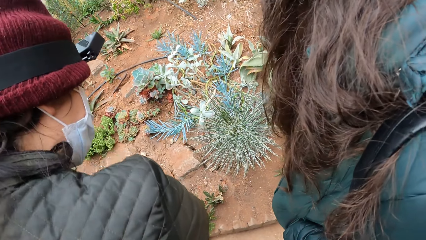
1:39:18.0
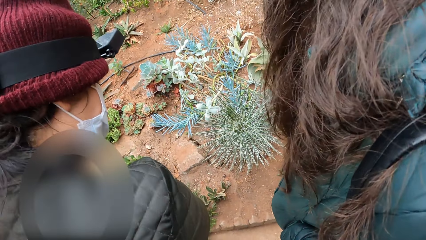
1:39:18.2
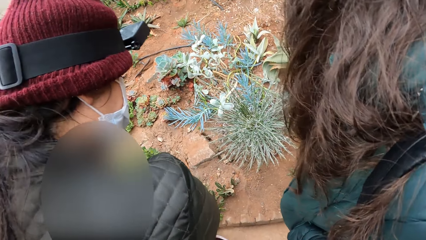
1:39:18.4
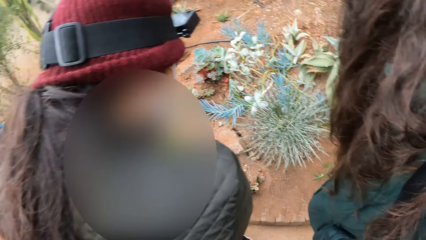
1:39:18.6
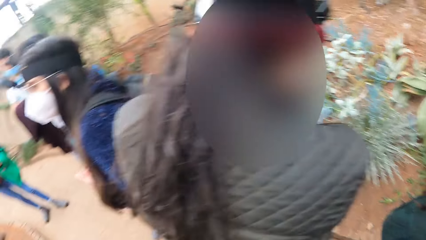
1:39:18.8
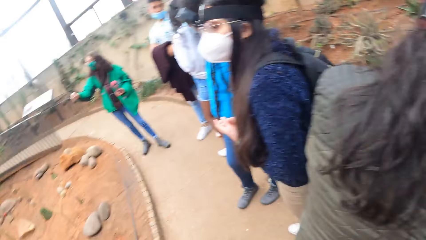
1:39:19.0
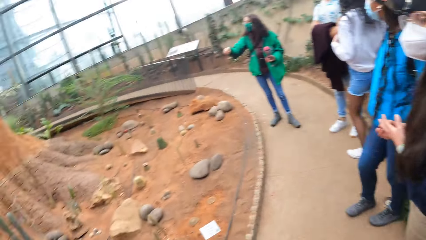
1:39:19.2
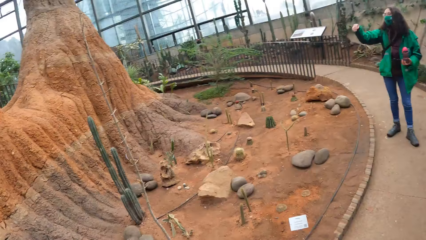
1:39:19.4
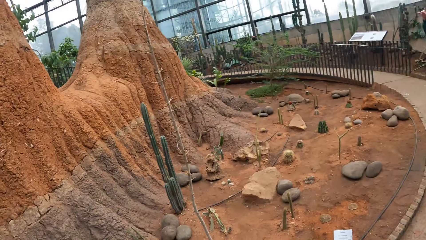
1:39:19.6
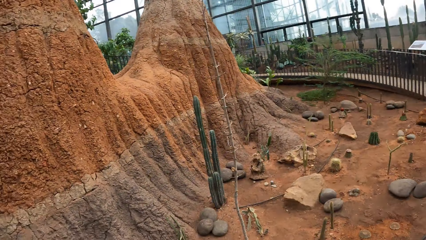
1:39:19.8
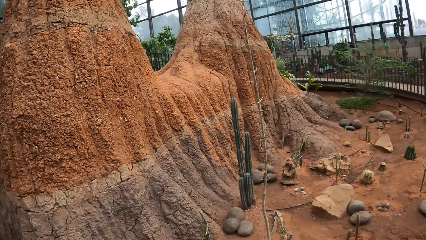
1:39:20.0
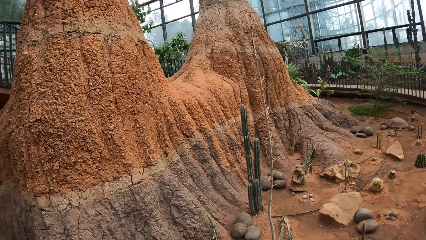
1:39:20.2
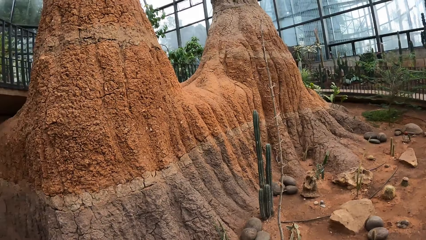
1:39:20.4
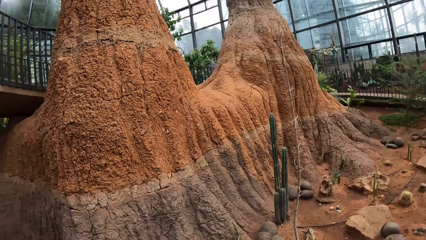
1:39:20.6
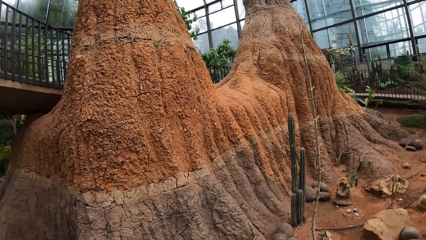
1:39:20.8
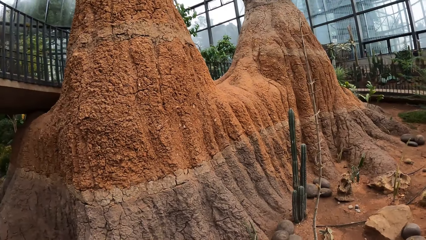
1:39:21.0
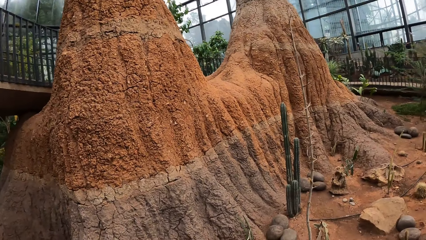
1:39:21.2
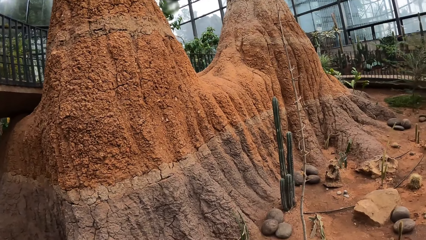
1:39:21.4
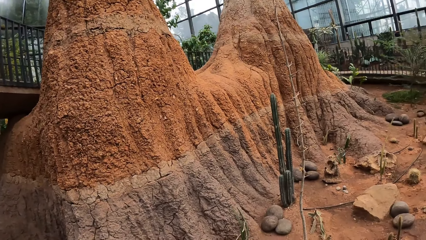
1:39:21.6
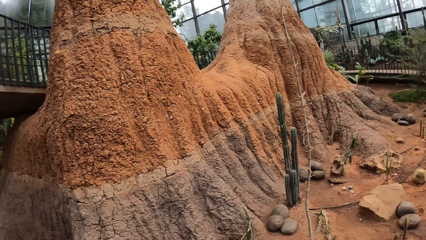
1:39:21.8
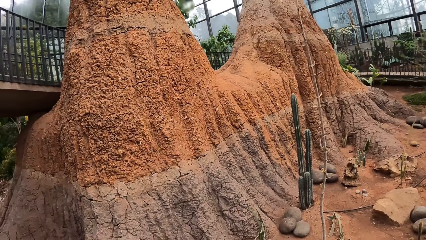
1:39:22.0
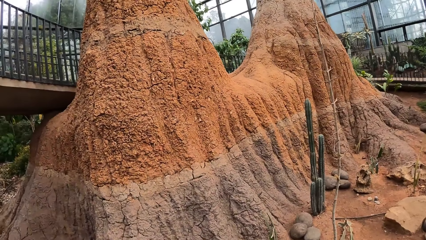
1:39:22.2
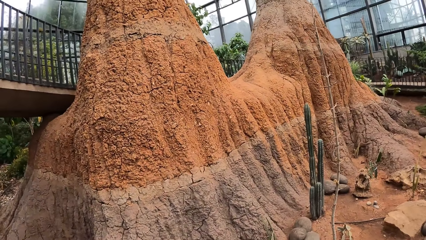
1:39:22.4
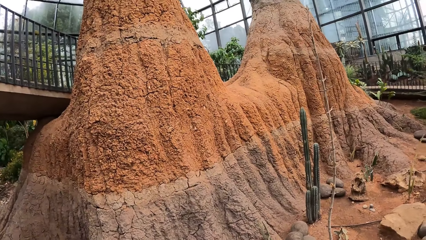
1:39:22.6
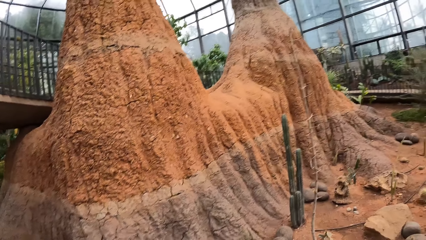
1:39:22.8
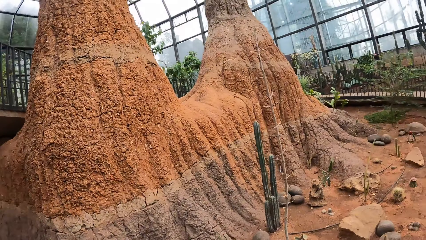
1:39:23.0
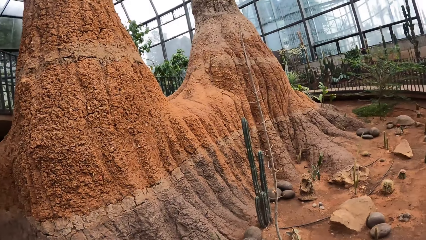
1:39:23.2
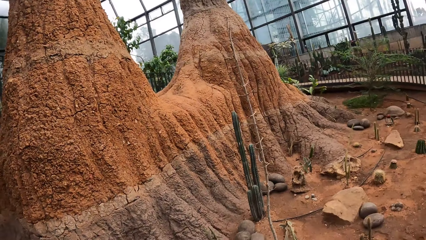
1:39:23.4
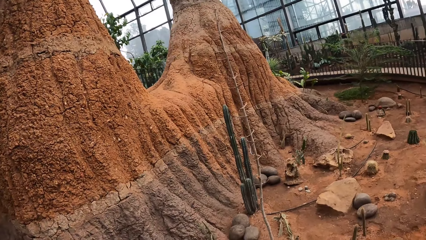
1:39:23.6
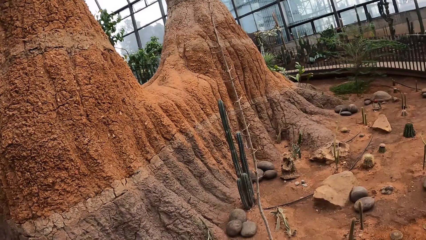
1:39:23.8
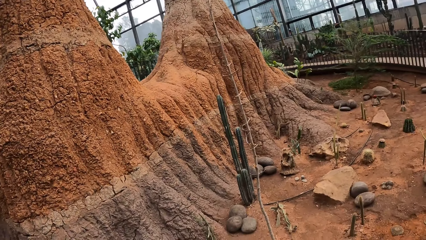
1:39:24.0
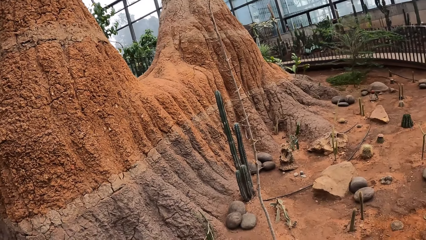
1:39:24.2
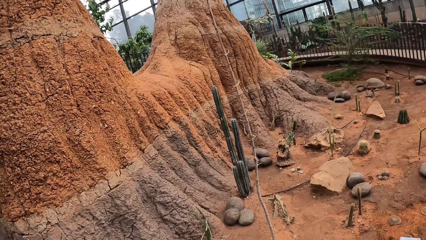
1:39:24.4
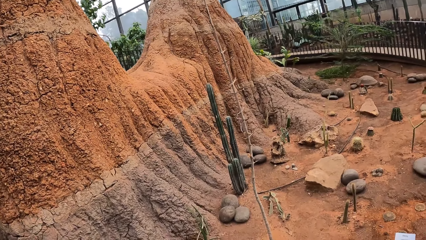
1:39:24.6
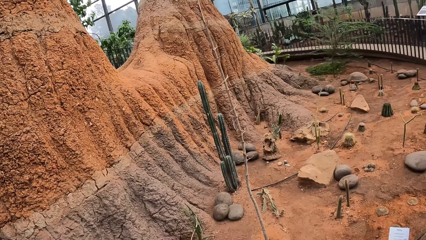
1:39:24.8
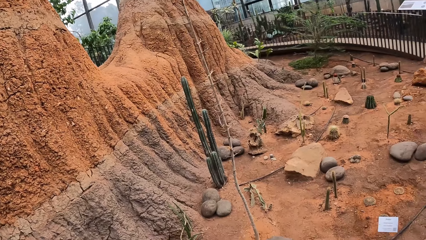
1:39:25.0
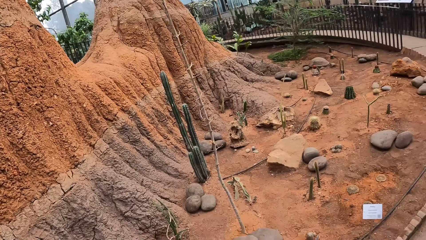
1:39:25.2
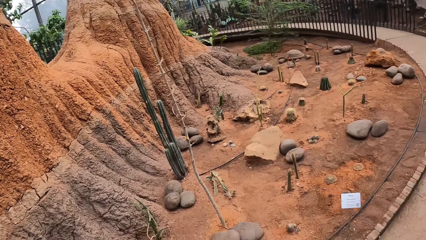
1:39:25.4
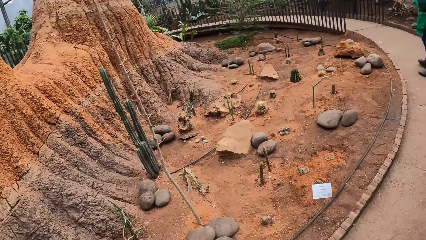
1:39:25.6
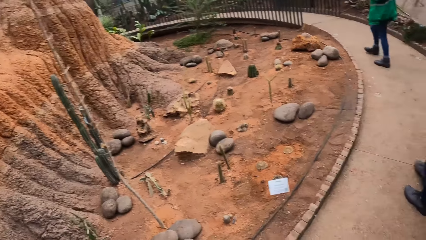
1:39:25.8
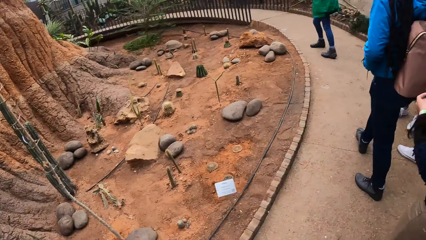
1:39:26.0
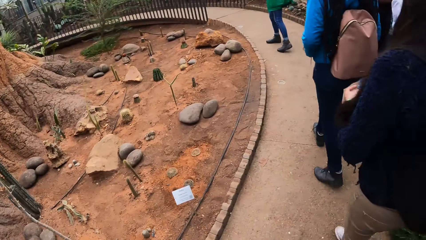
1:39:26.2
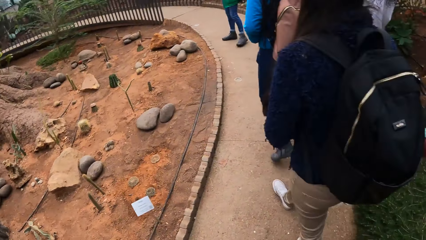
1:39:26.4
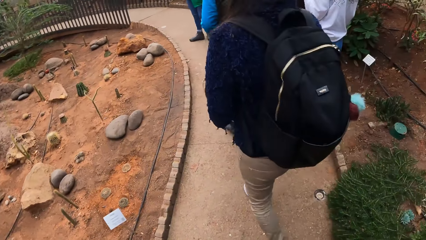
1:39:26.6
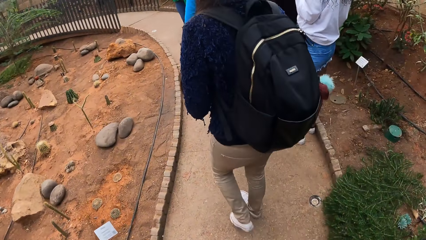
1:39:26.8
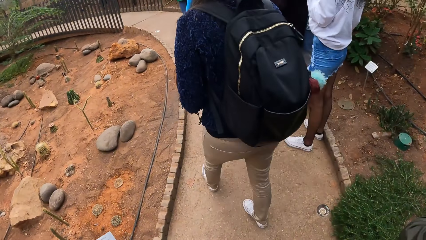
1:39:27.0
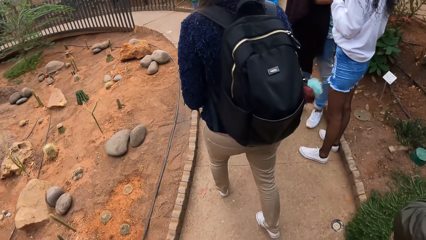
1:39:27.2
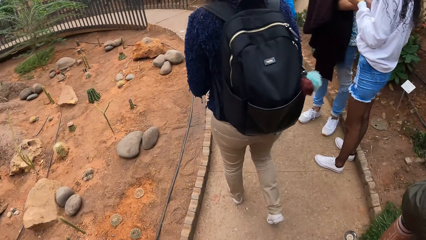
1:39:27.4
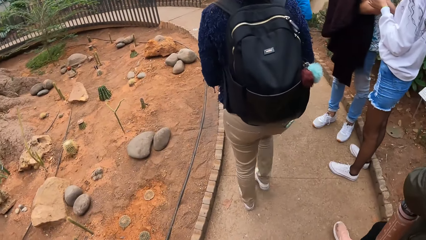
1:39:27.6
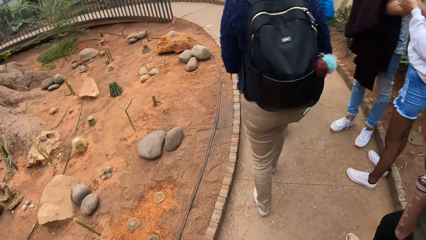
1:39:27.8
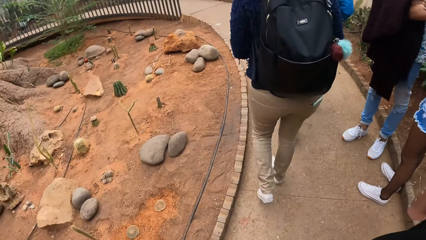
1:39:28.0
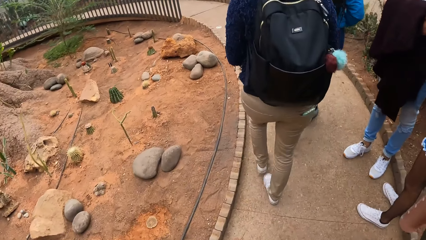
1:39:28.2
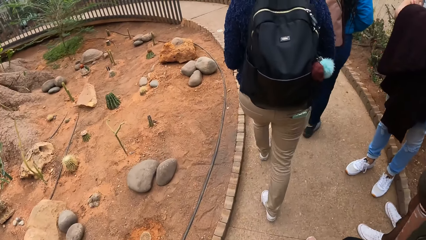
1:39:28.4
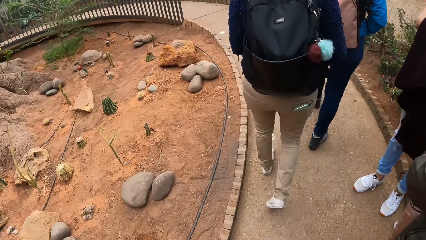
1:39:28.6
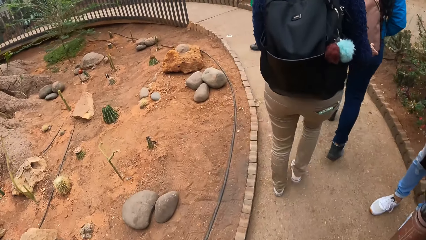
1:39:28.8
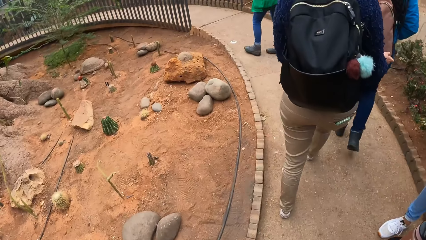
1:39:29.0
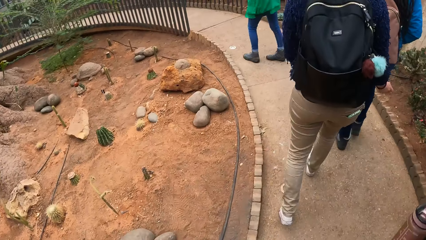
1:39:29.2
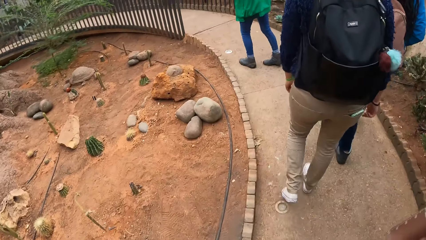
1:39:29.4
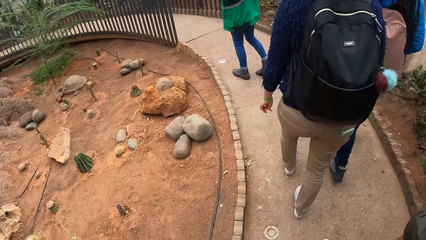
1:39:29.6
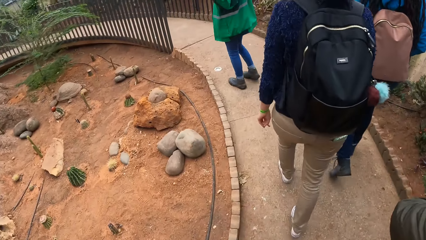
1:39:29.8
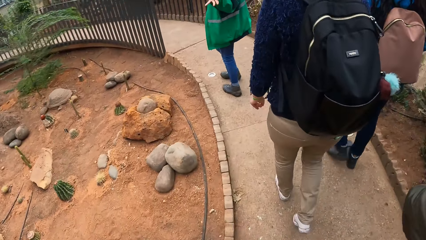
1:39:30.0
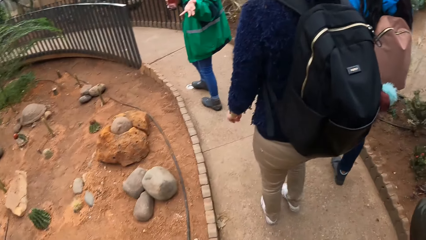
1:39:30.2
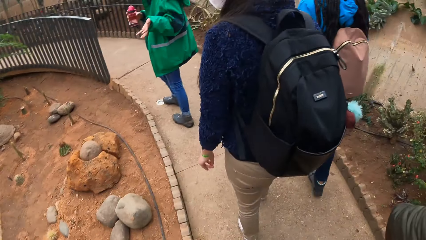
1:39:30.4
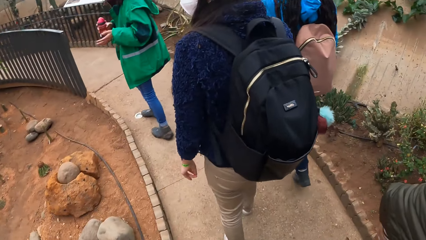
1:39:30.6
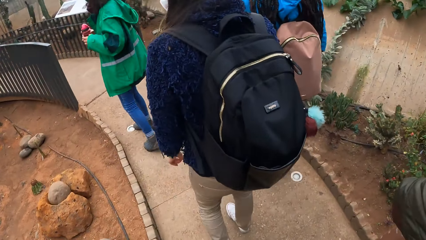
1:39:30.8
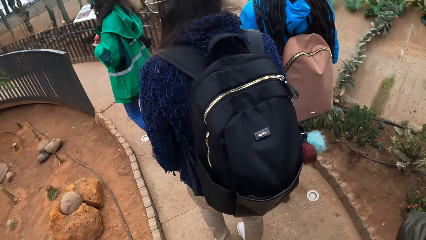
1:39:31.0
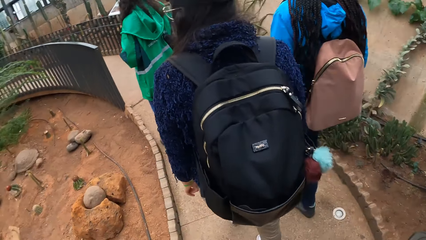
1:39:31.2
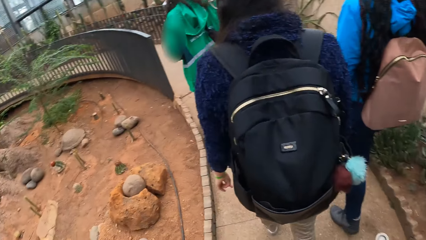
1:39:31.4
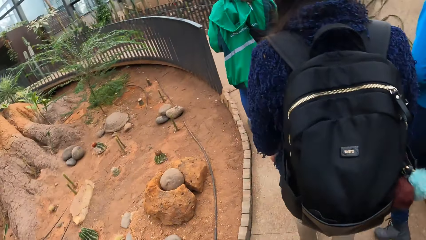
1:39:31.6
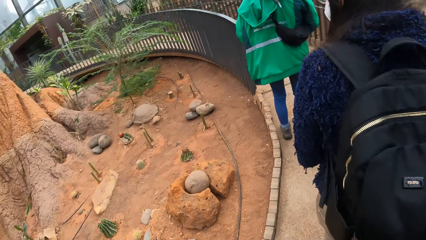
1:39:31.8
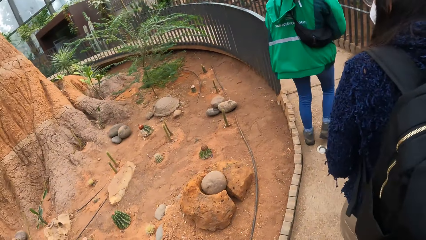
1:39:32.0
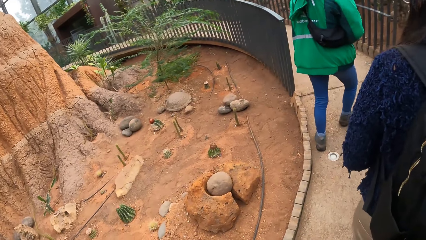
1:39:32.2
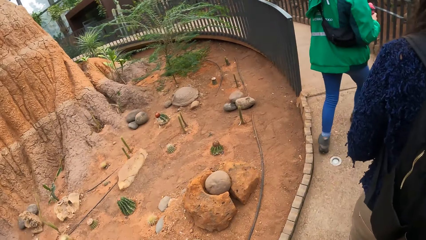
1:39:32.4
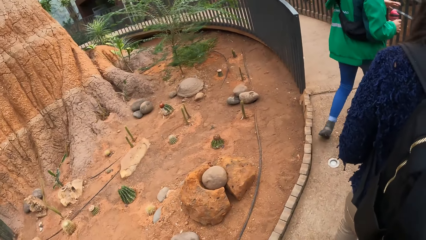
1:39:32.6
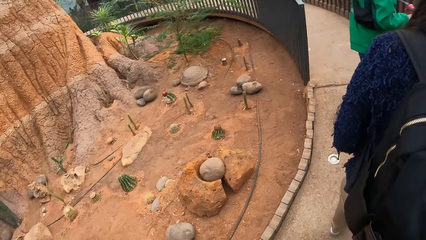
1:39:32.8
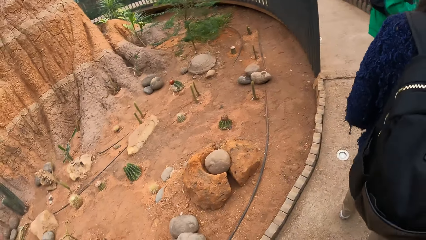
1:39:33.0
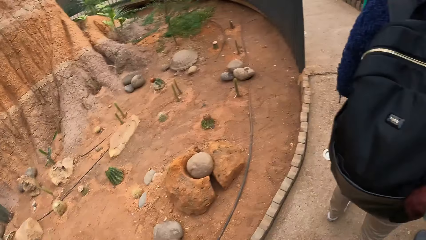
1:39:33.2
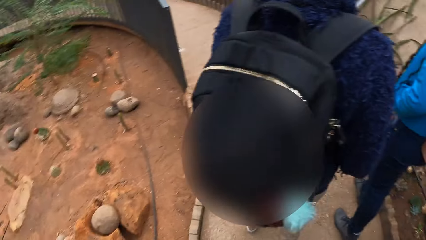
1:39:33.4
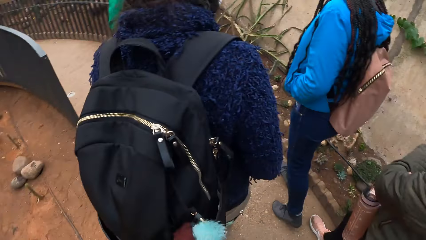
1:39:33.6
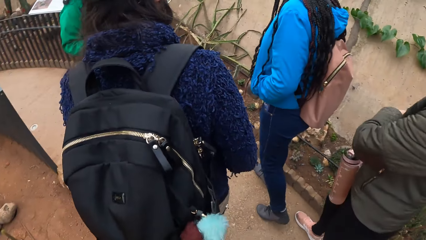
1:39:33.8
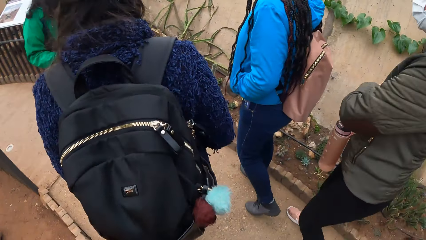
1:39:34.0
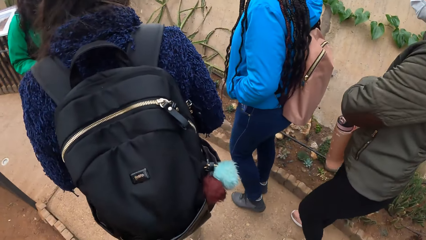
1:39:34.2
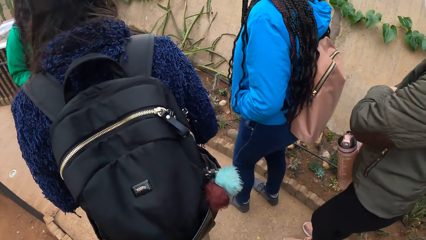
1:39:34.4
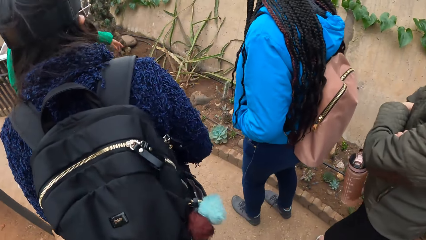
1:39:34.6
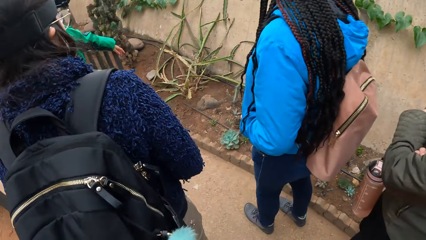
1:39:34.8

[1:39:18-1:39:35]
The instructor interacts with the camera wearer and a group of people. The camera wearer walks. The instructor holds the bottle with her right hand.
